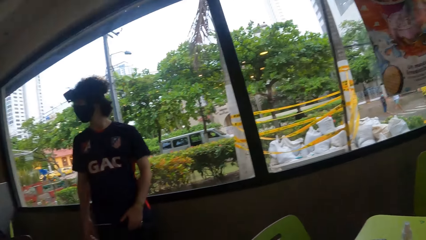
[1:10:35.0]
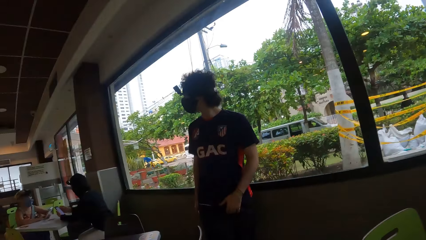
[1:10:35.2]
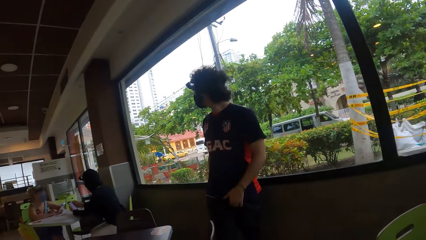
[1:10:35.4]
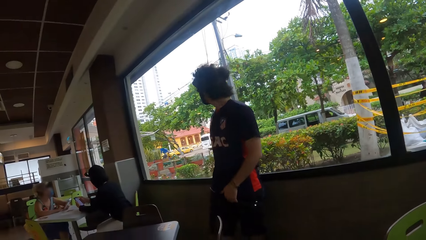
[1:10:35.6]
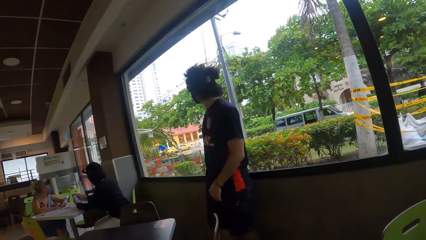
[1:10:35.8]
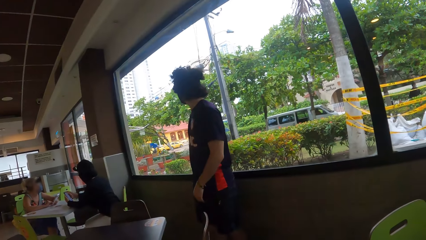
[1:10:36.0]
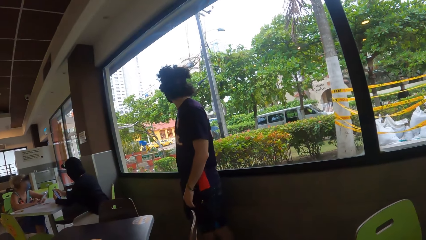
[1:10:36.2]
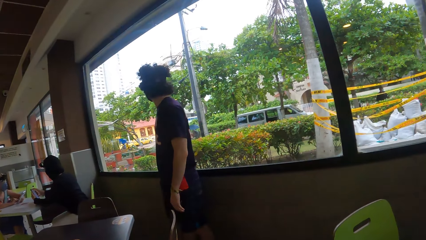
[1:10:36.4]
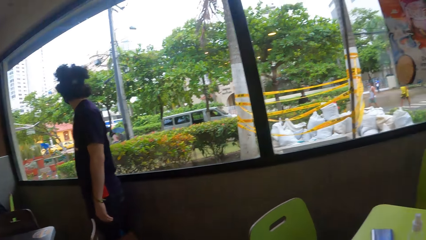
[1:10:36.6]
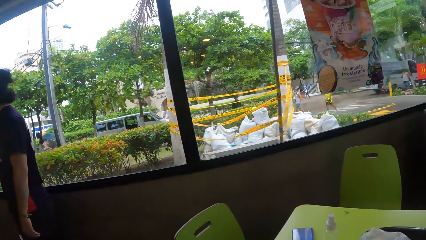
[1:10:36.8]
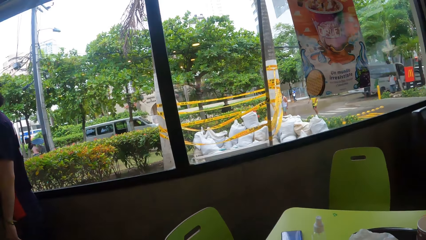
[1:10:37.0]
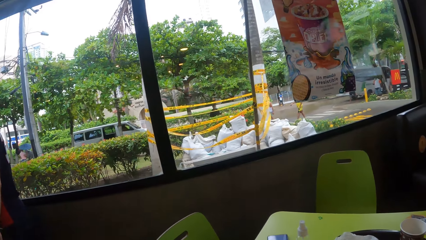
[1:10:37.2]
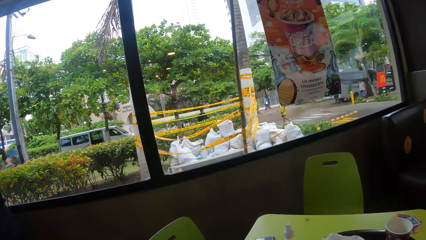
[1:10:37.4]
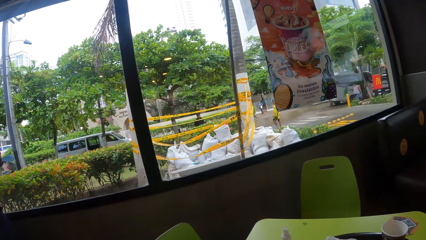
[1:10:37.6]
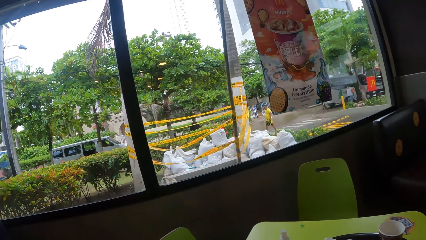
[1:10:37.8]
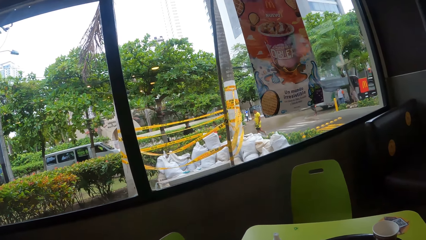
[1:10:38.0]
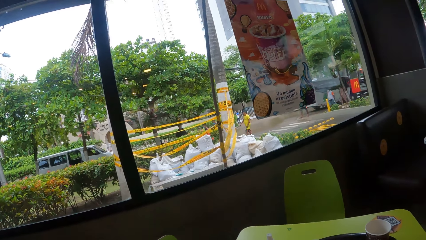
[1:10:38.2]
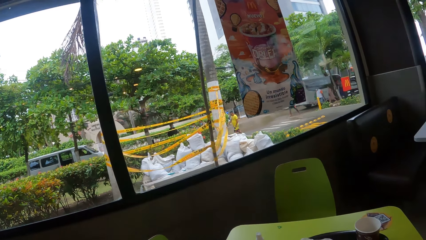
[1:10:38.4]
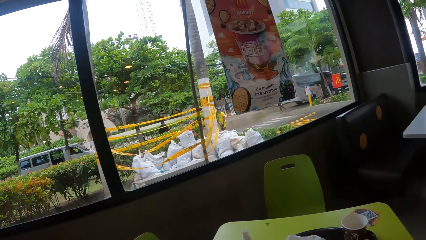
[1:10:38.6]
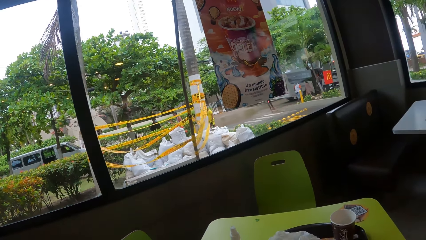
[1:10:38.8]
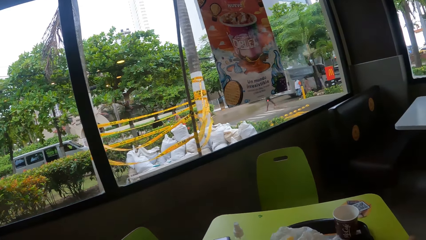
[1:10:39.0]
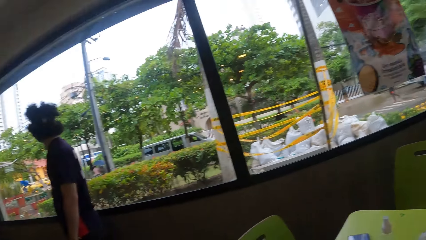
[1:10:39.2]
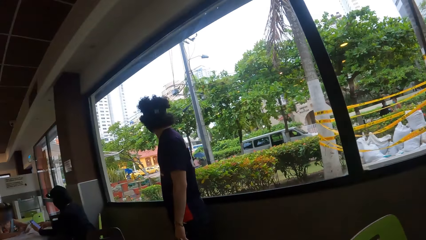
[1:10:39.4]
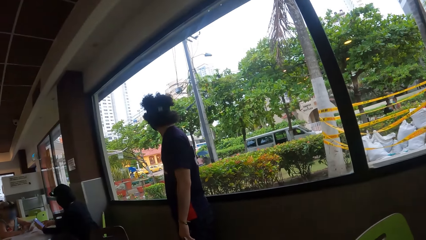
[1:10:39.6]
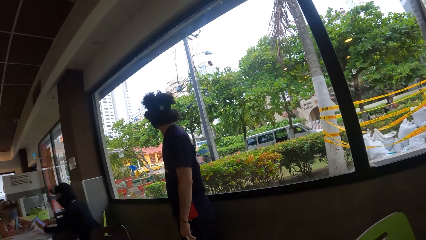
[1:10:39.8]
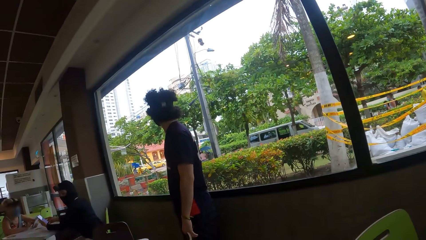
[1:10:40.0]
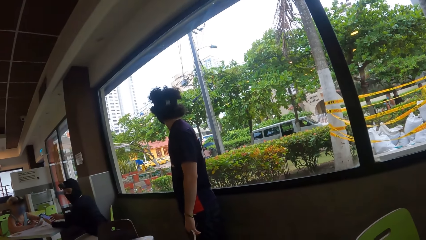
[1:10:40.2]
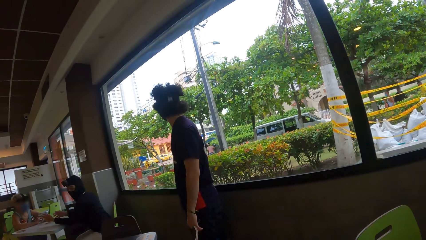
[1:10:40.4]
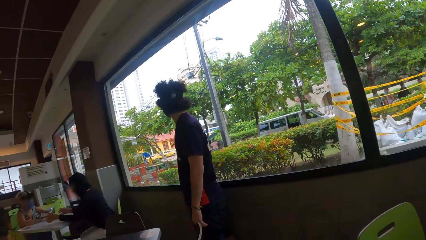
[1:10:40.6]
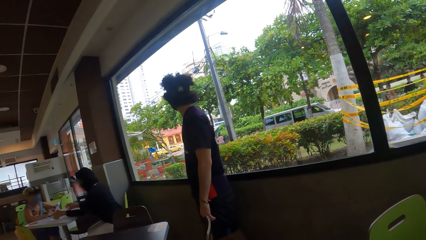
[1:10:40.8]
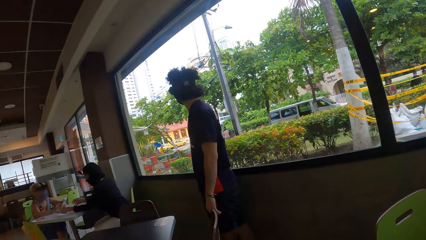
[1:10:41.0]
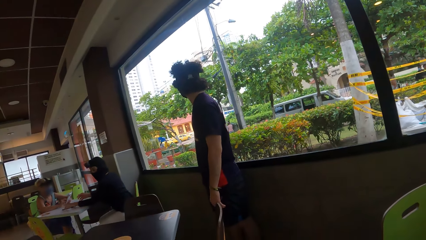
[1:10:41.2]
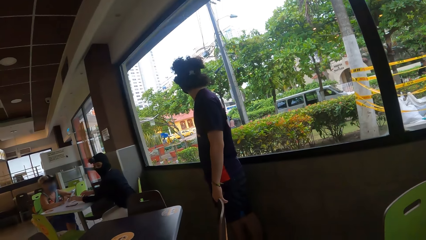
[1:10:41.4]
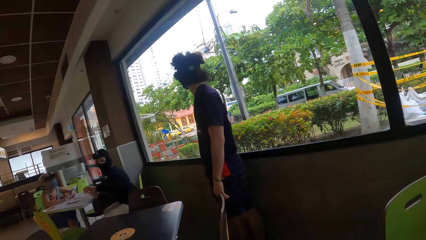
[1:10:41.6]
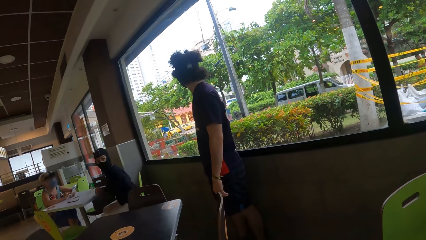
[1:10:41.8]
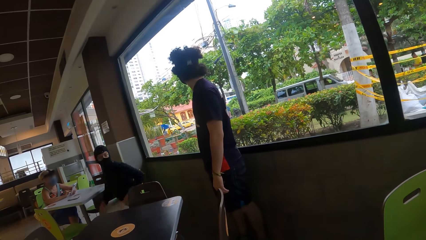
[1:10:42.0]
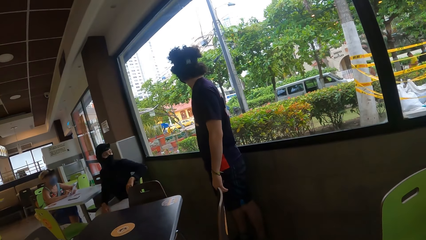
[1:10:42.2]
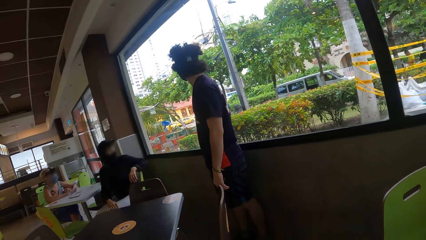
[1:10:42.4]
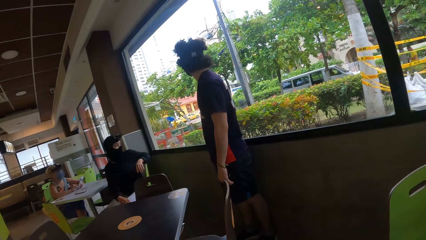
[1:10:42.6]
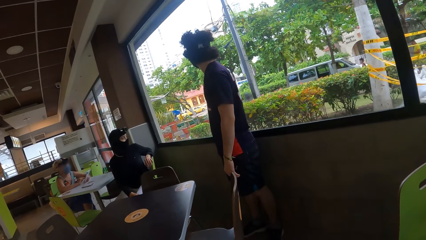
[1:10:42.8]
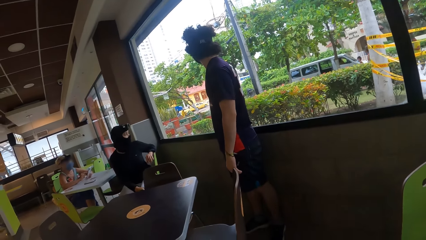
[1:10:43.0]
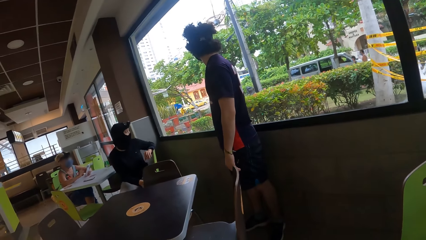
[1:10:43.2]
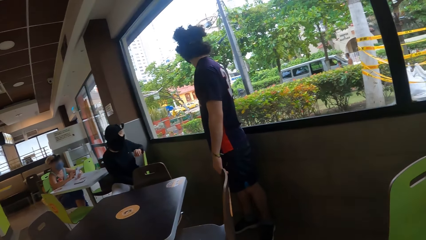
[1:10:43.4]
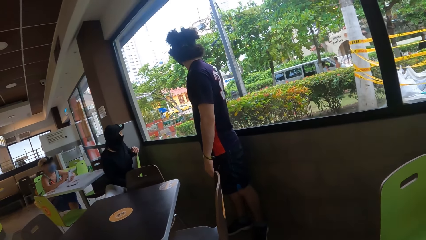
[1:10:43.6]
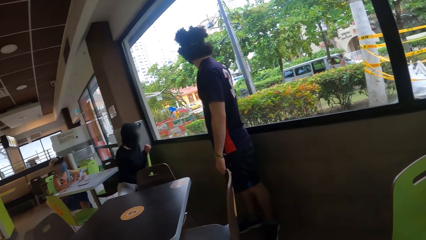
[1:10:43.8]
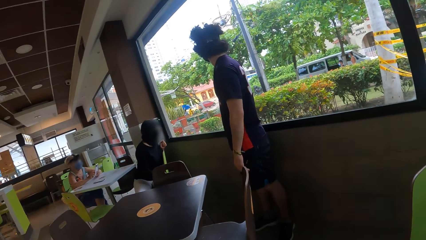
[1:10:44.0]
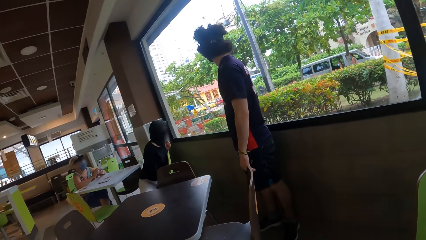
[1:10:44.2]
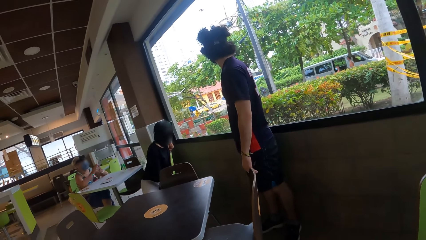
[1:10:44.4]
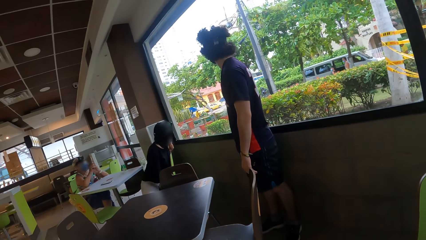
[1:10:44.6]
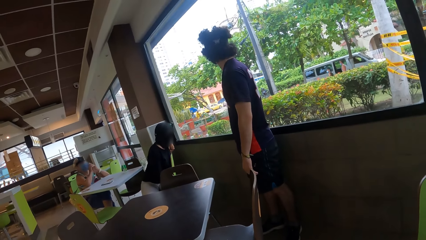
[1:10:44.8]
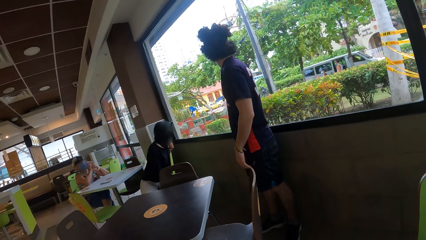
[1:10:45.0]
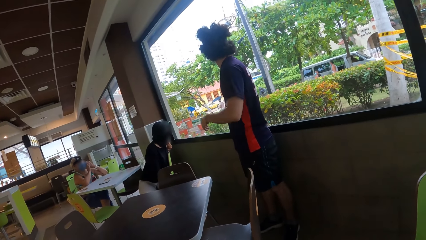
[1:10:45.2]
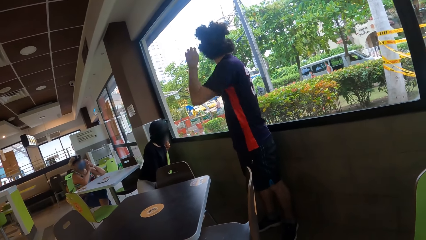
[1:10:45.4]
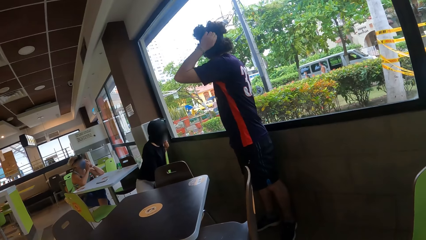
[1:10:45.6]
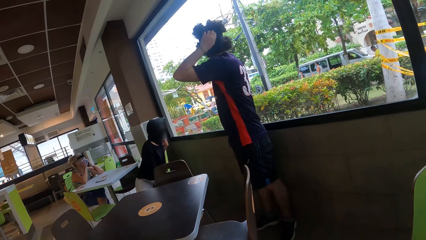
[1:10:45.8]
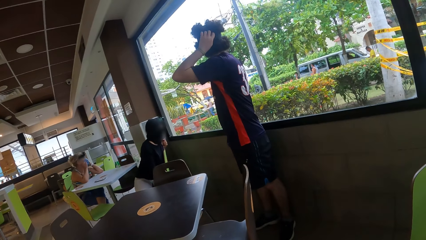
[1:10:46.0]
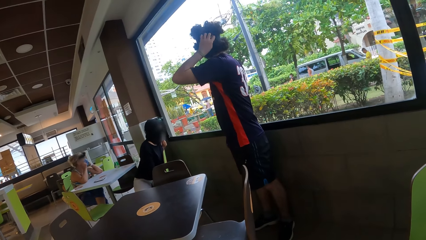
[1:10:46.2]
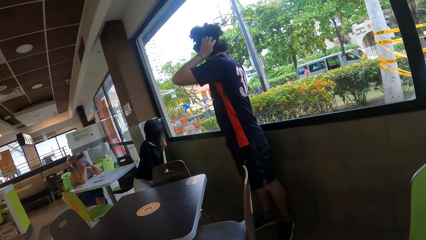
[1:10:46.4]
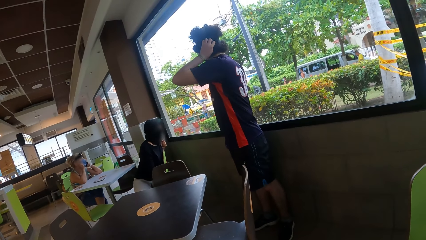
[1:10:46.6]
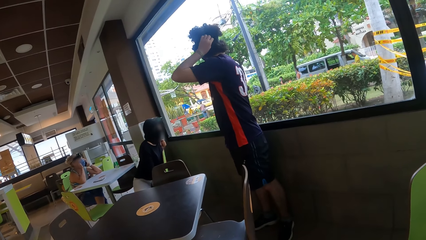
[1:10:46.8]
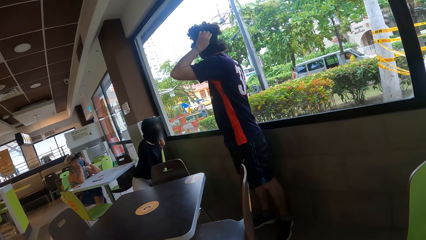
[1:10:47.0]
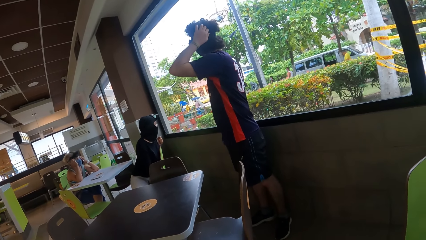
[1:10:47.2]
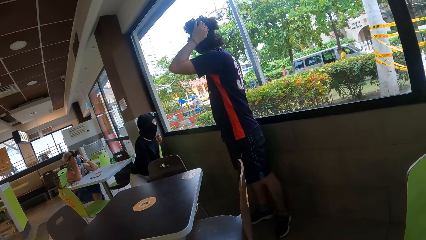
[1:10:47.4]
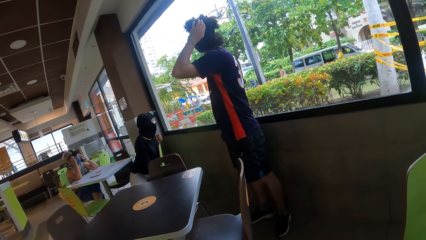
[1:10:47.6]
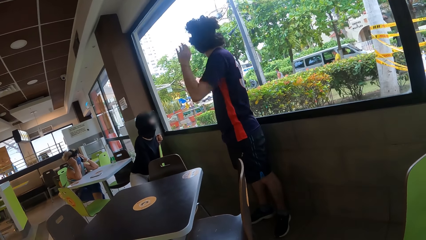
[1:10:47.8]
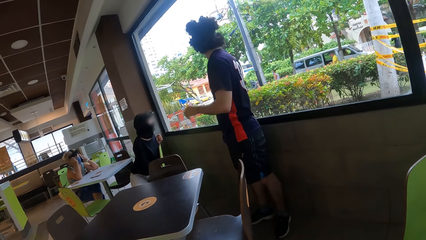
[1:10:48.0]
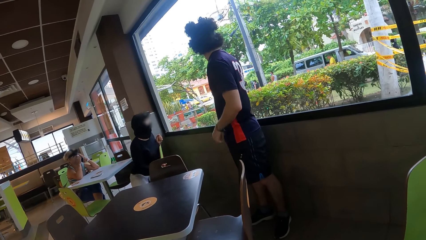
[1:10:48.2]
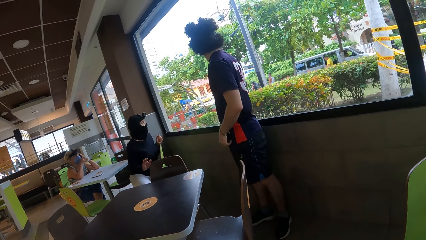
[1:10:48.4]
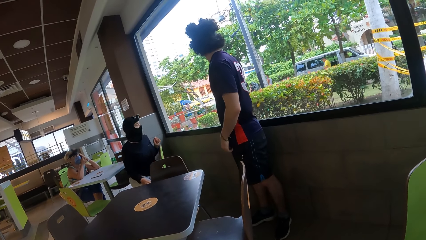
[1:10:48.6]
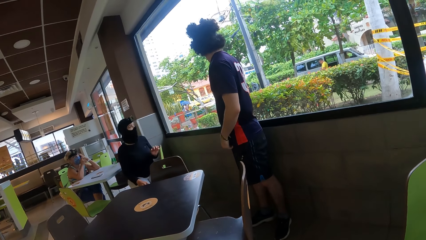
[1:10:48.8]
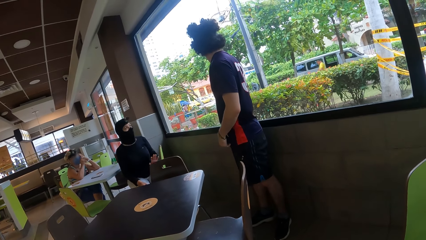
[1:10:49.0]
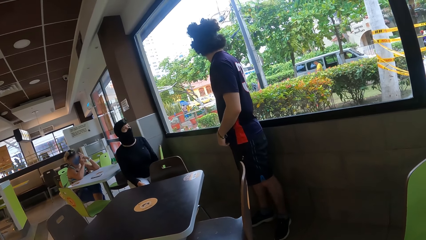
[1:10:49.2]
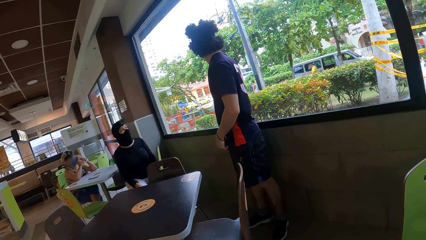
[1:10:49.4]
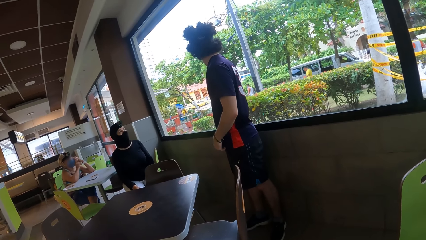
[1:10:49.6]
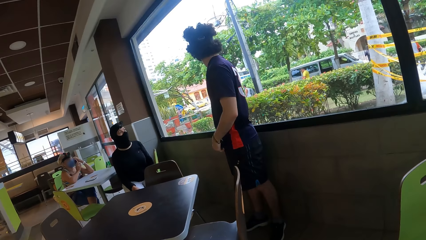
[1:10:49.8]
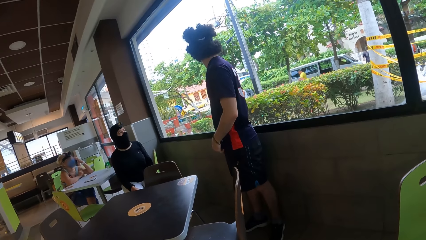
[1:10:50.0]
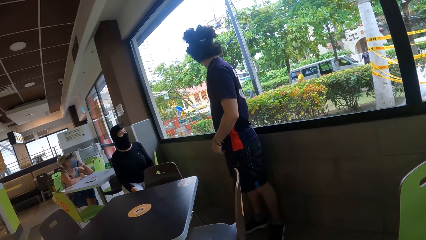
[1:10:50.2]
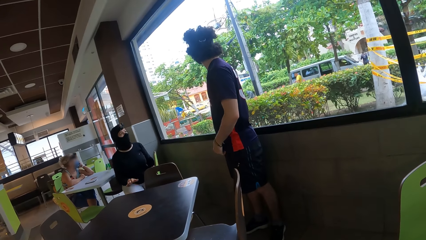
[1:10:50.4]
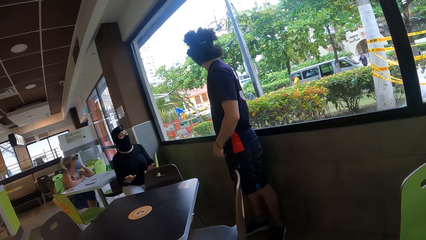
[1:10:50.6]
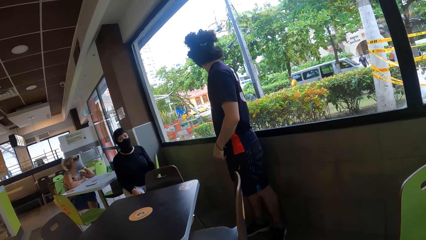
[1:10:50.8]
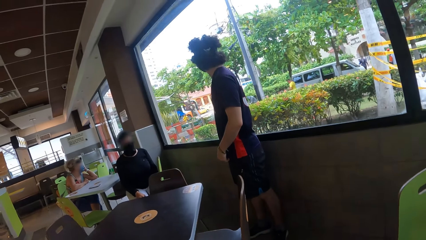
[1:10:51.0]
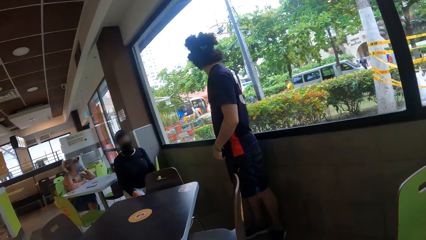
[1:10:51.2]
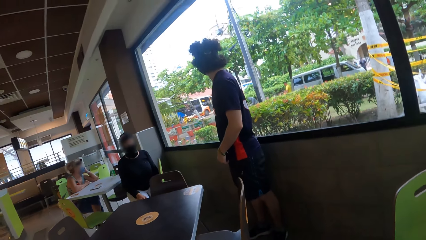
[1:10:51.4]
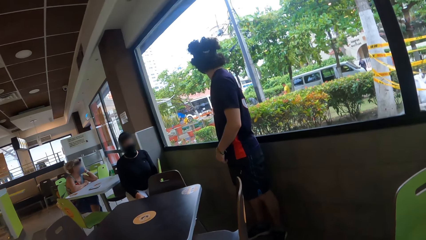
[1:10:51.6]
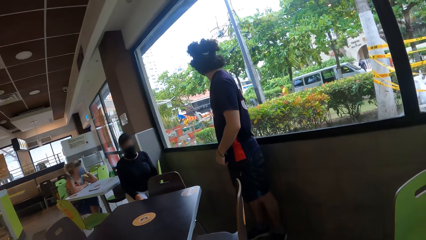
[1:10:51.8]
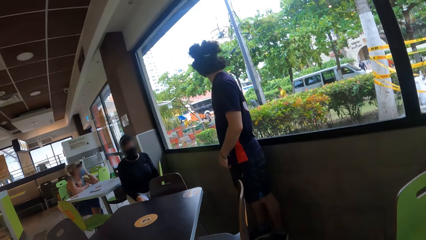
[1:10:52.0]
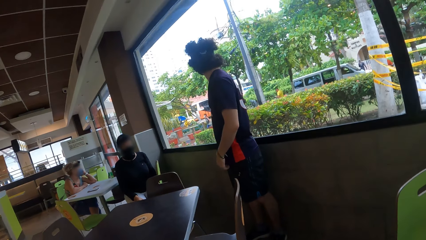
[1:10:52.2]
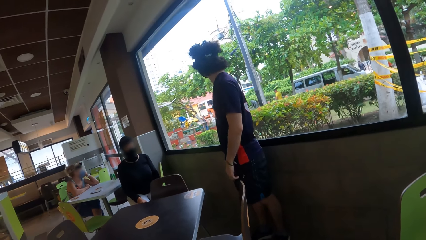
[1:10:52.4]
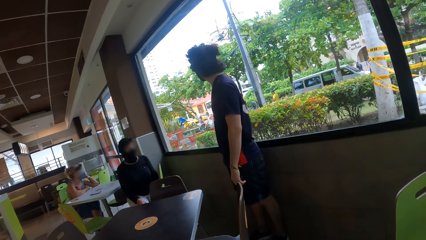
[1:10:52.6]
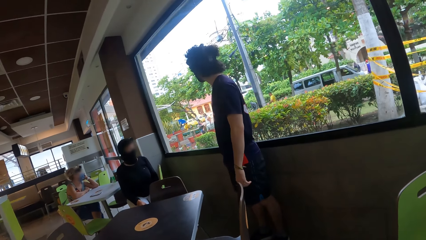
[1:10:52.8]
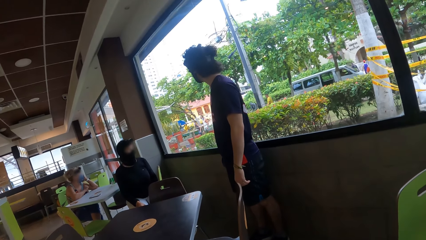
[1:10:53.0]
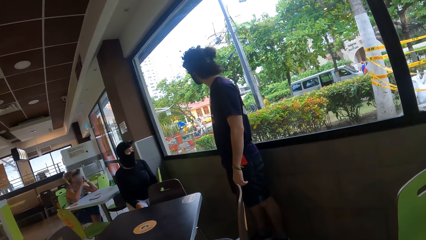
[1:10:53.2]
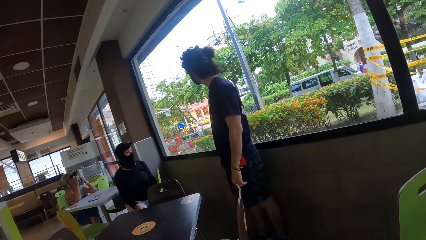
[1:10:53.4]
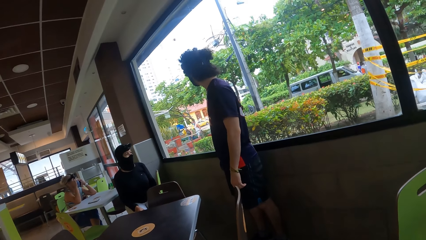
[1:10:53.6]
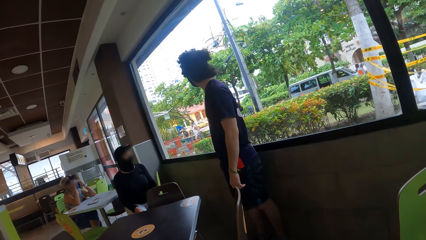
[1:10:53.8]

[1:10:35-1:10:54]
A man moves around the room. The camera wearer looks around the room. They look around the table. They look around the man. The man adjusts his camera. The camera wearer looks around the room.
